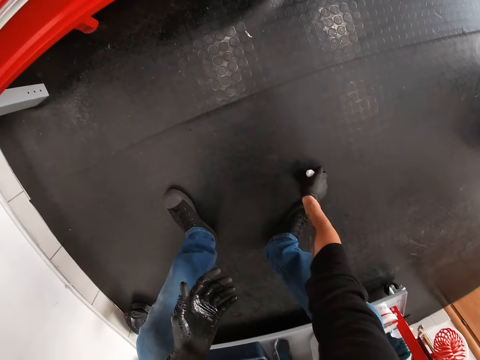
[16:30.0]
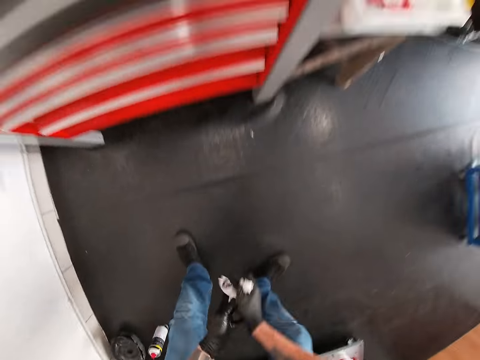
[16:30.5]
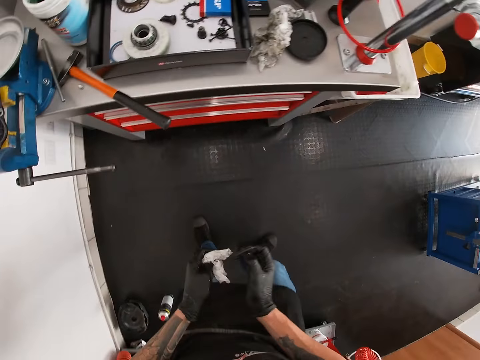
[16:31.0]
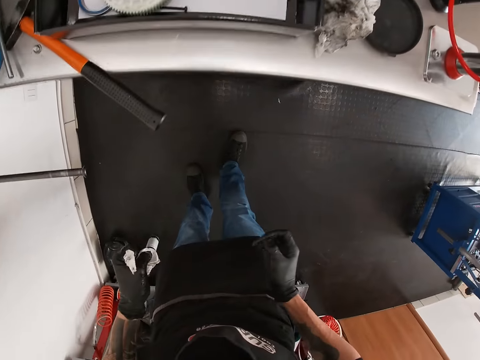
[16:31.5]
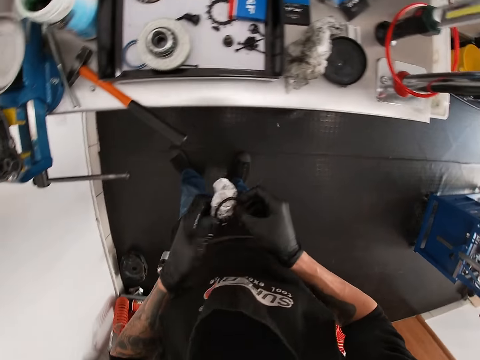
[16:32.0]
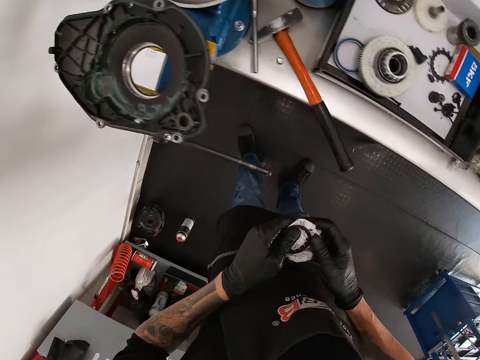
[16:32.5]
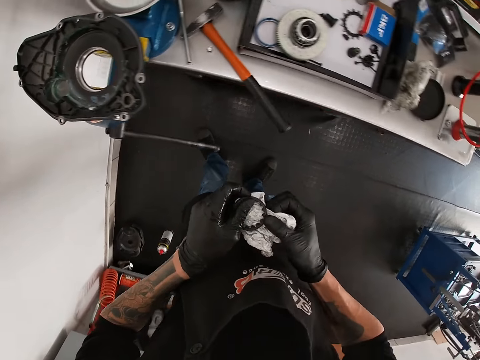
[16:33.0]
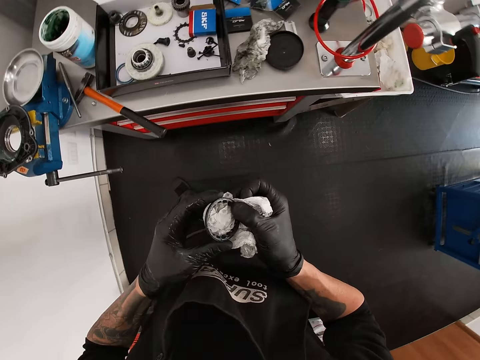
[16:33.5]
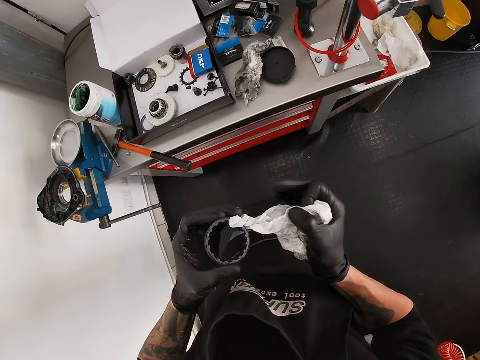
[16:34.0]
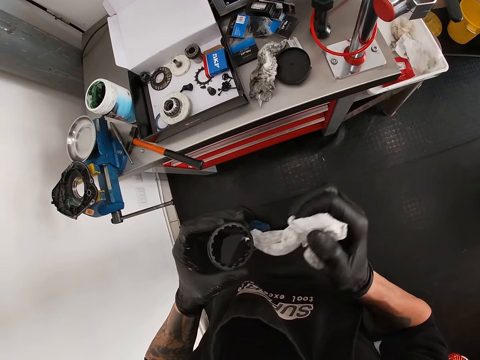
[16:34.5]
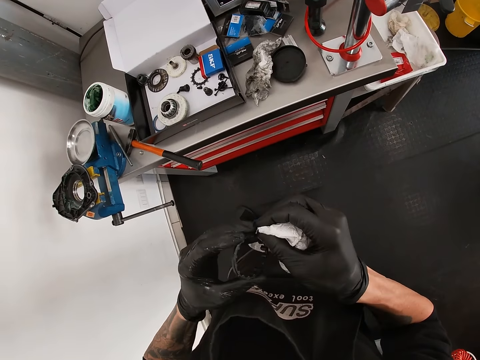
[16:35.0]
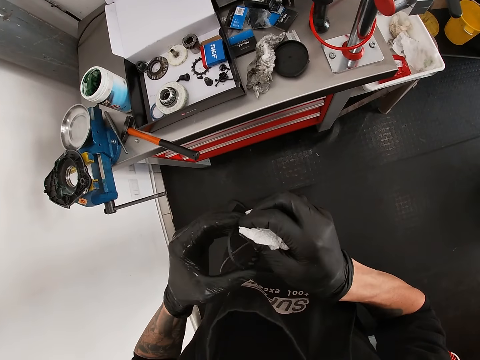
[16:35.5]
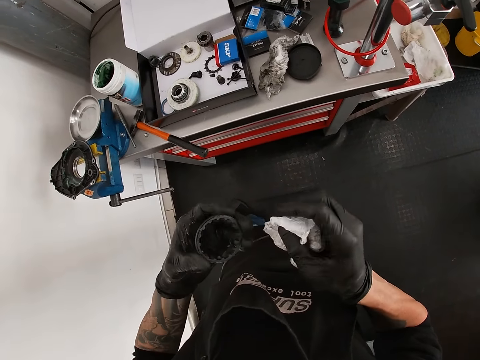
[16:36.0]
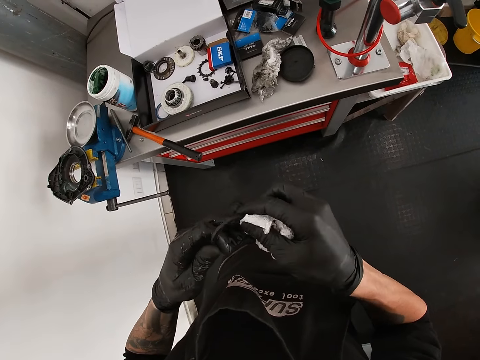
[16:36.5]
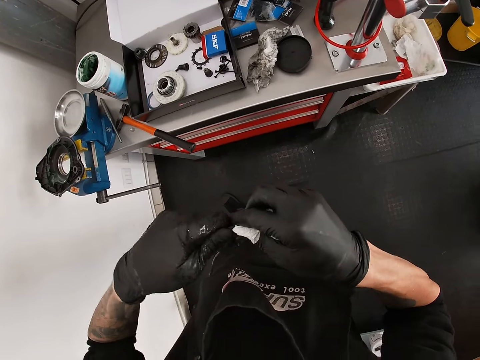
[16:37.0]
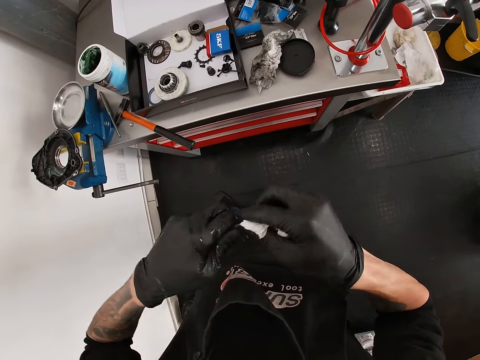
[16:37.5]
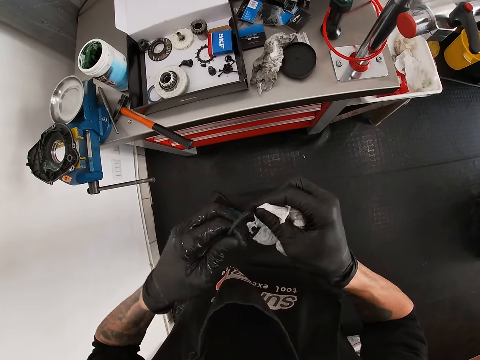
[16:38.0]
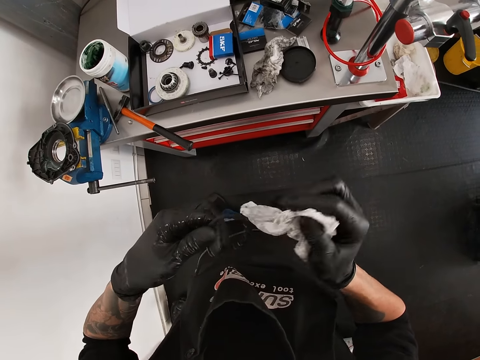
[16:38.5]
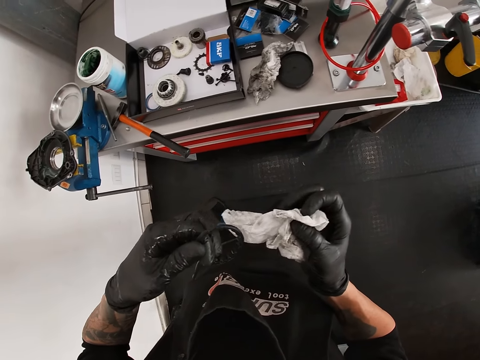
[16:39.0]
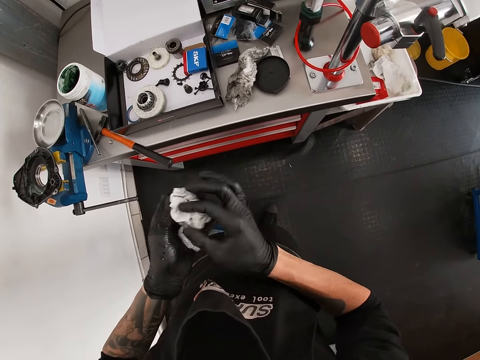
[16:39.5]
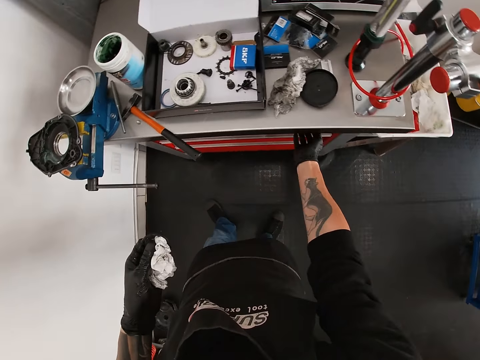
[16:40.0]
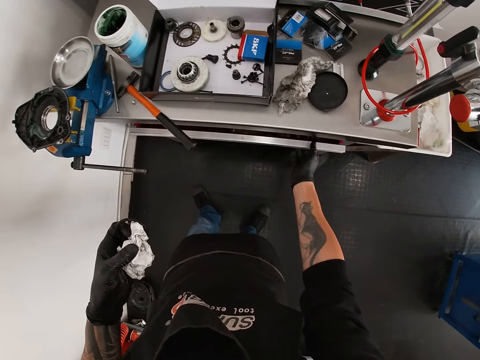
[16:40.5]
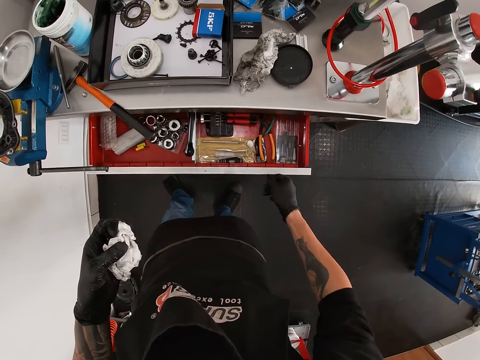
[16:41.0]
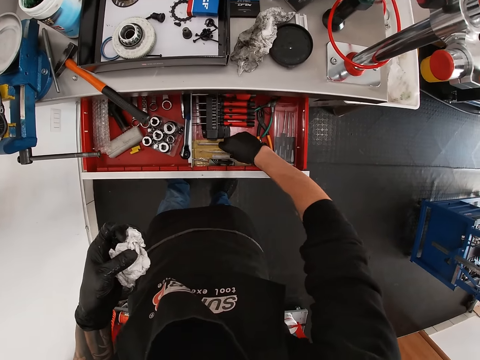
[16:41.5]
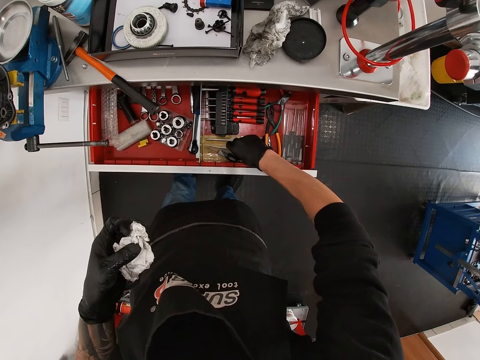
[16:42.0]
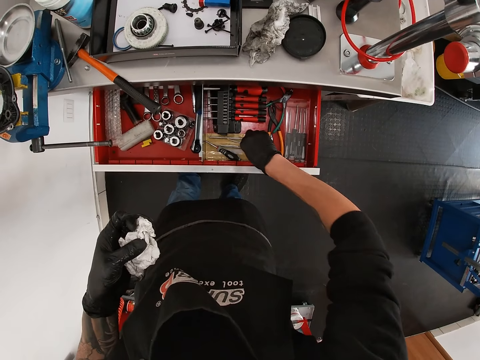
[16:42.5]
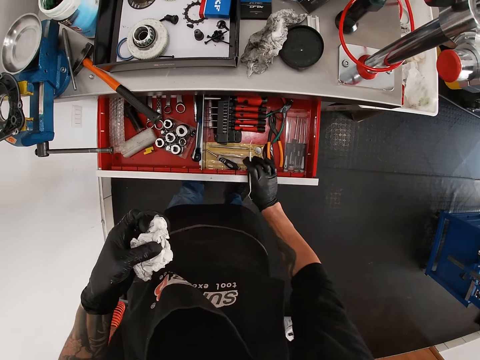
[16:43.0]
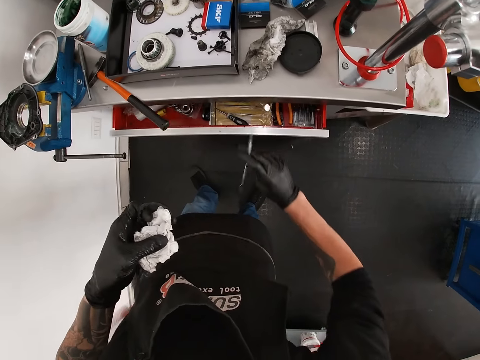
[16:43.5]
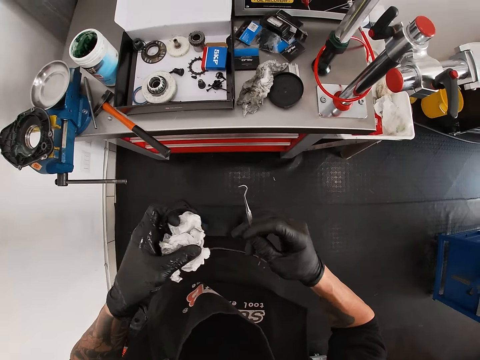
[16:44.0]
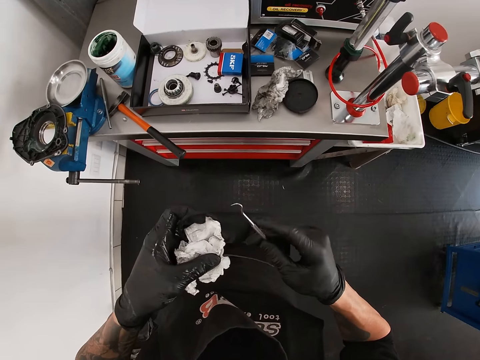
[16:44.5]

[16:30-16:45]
The camera wearer picks up the piece of metal from the floor with his right hand. He rubs the piece of metal with the paper with both hands. He moves a step. He holds the piece of metal in his right hand. He passes the piece of metal from his right hand to his left hand. He rubs the piece of metal with the paper with both hands. He holds the paper and the piece of metal in his left hand. He opens a drawer in the workshop cabinet with his right hand. He picks up a scriber or tong from the drawer with his right hand. He closes the drawer with his right hand.

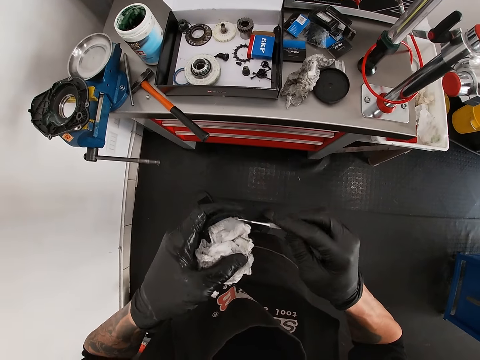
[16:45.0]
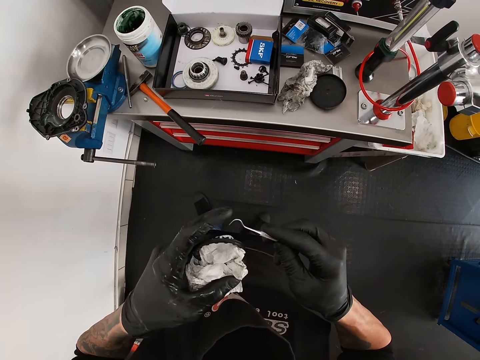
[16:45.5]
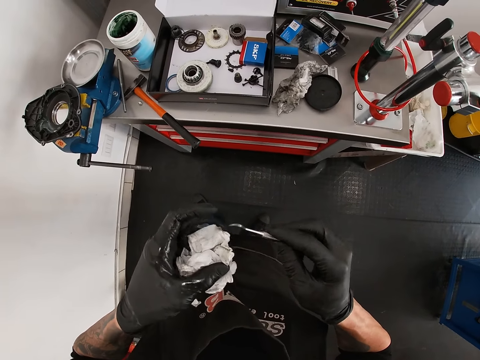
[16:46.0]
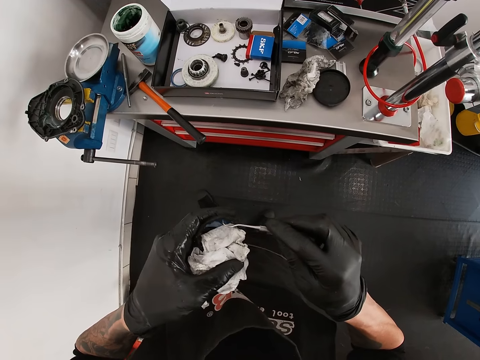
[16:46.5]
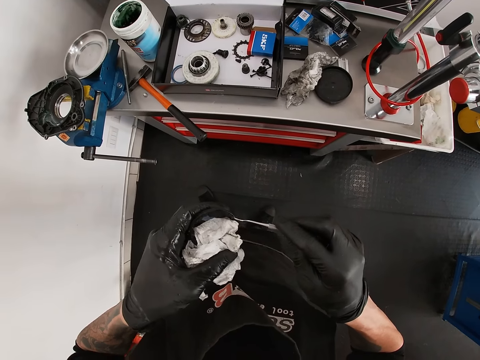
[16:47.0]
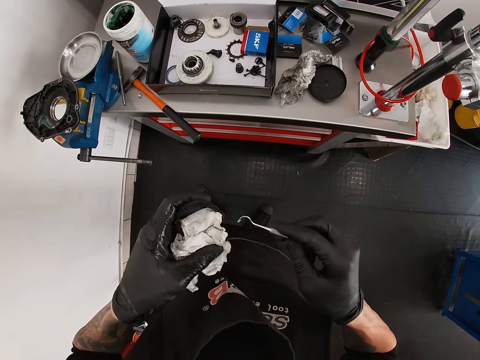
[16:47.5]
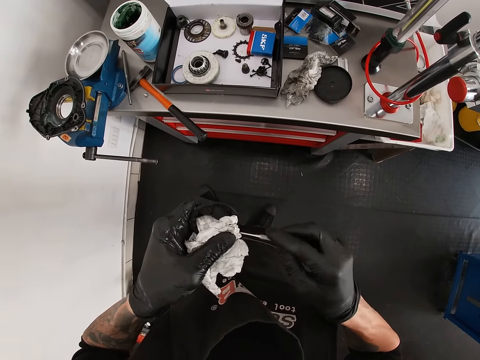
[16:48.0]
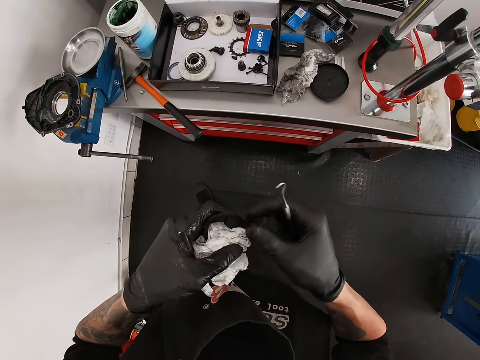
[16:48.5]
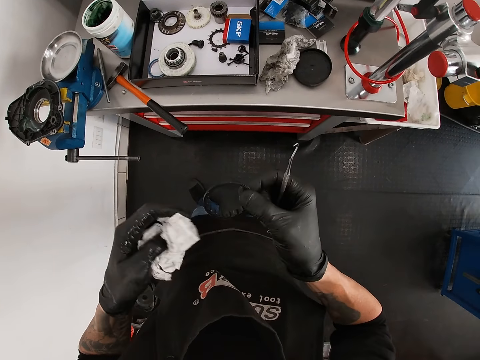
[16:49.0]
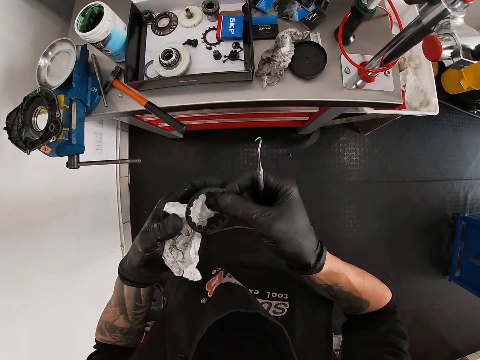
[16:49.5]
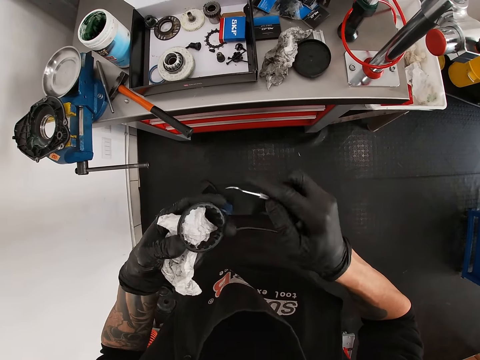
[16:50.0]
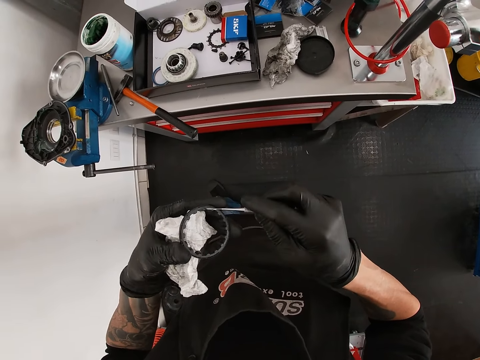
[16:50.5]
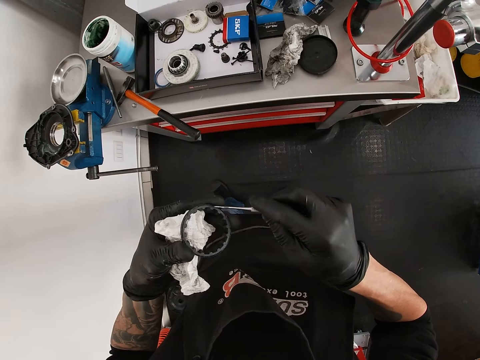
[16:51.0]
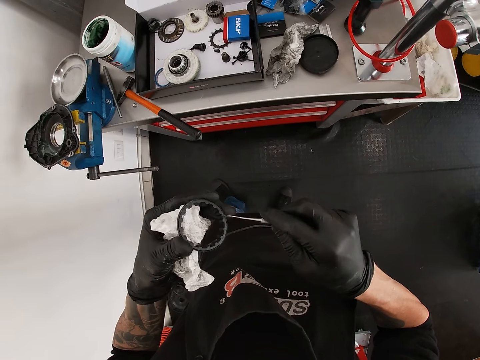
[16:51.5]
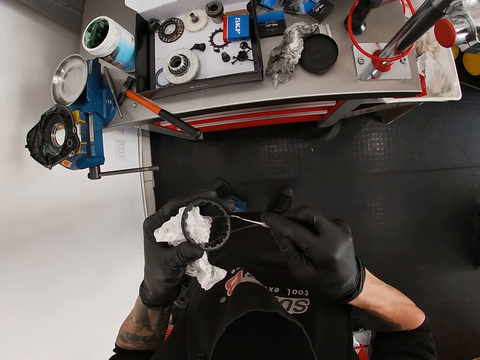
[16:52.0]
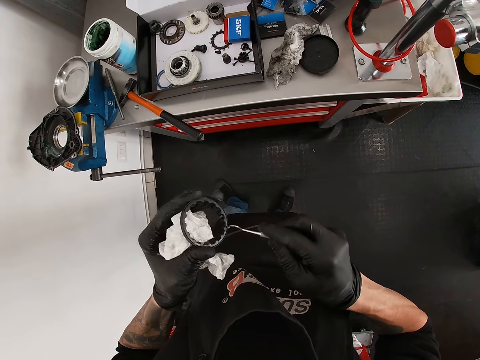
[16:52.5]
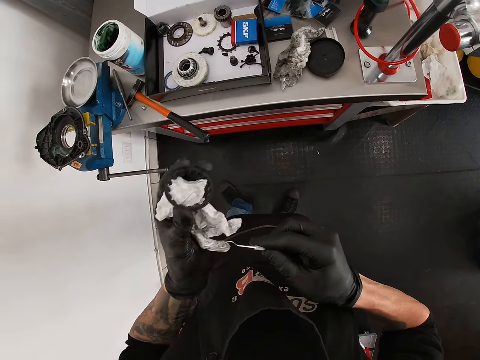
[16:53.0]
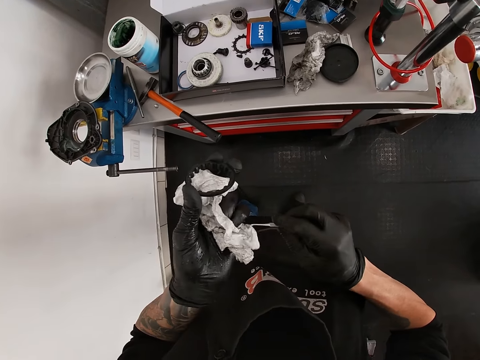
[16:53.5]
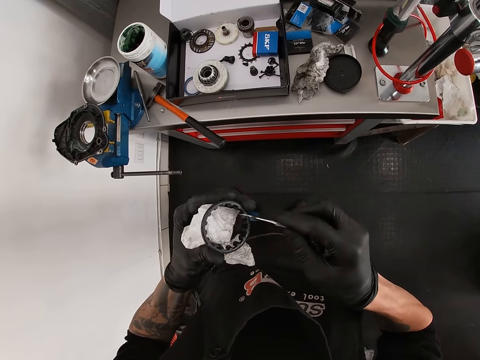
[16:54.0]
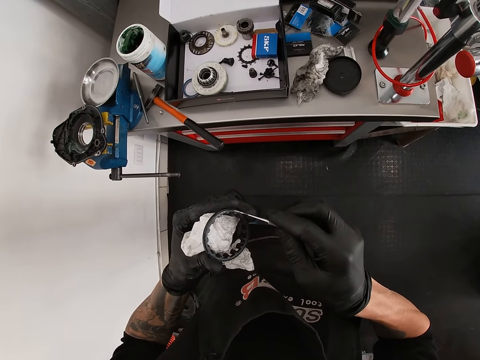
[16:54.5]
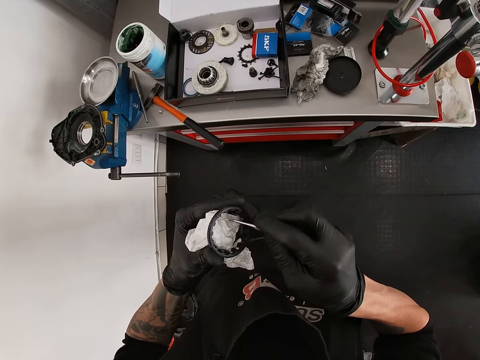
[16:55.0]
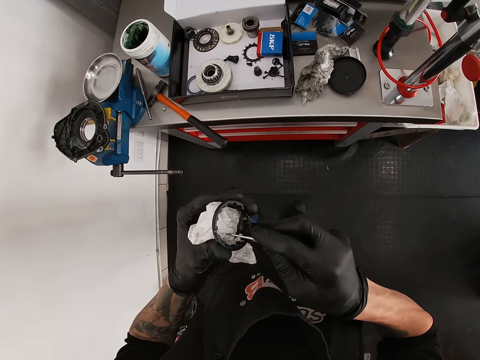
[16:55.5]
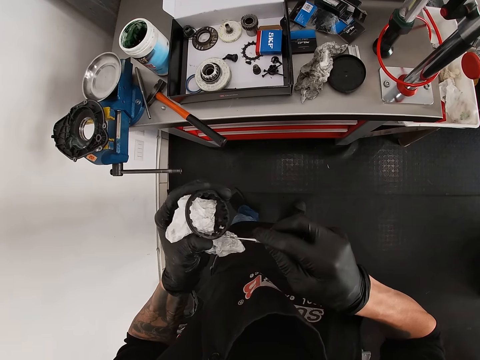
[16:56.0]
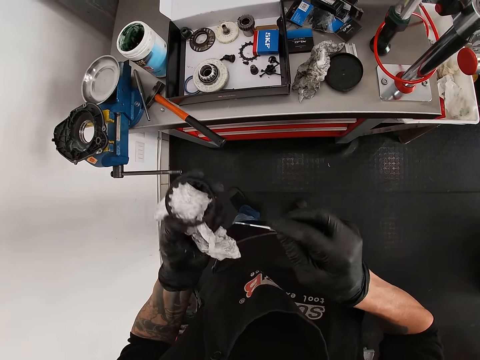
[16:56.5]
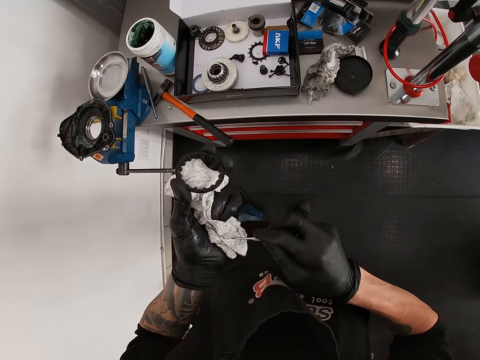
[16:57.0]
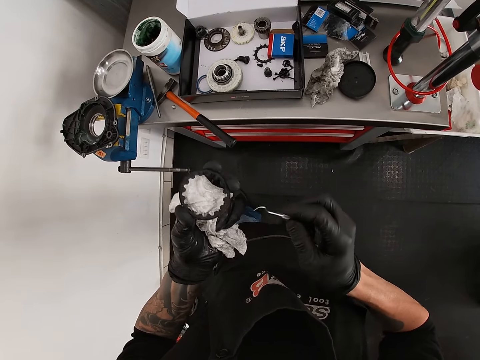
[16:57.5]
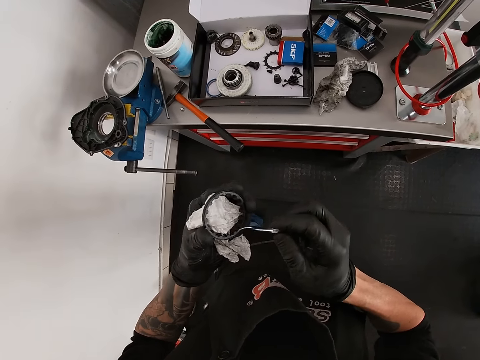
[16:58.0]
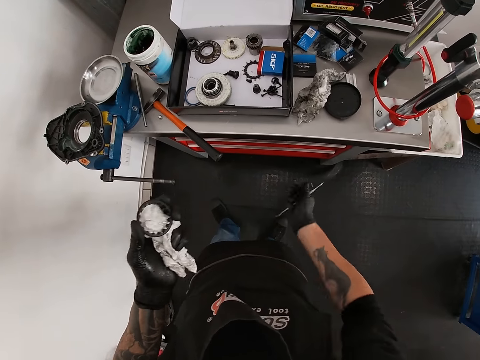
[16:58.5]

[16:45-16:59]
The camera wearer looks at the tong or scriber. He scratches the piece of metal or ring in his left hand with the scriber in his right hand. He cleans the scriber with the paper or serviette in his left hand. He passes the piece of metal from his left hand to his right hand. He picks up the serviette. He passes the piece of metal from his right hand to his left hand. He scratches the piece of metal in his left hand with the scriber in his right hand. He cleans the scriber with the paper in his left hand. He scratches the piece of metal in his left hand with the scriber in his right hand. He cleans the scriber with the paper in his left hand. He wipes the tong on the ring. He scratches the piece of metal in his left hand with the scriber in his right hand.
